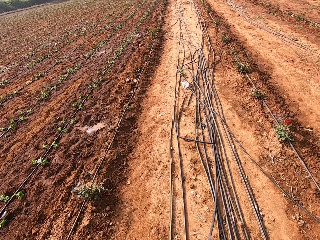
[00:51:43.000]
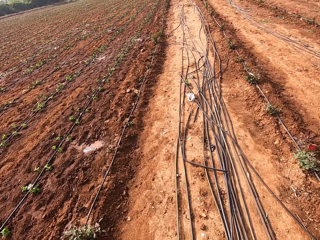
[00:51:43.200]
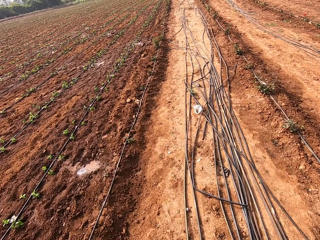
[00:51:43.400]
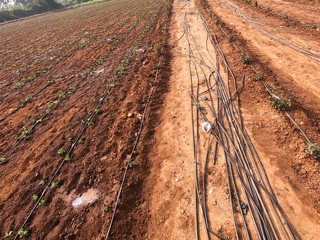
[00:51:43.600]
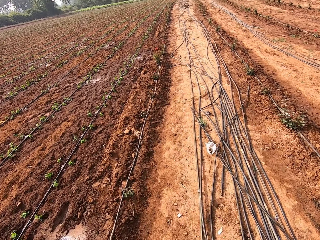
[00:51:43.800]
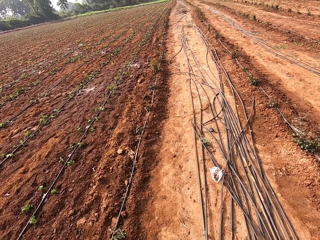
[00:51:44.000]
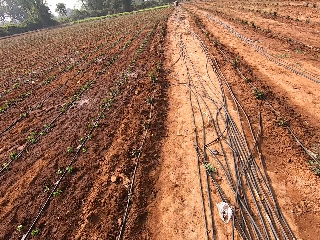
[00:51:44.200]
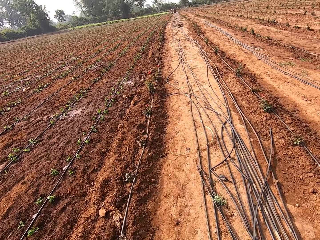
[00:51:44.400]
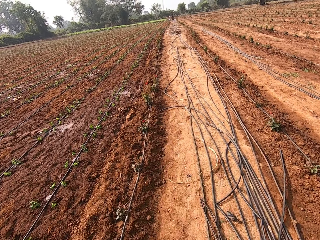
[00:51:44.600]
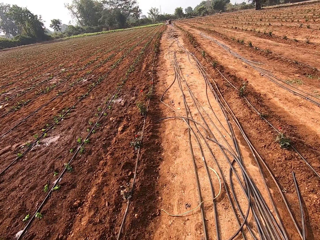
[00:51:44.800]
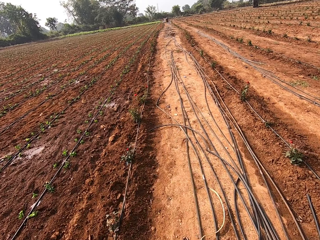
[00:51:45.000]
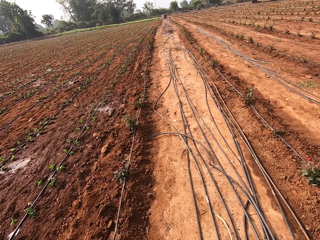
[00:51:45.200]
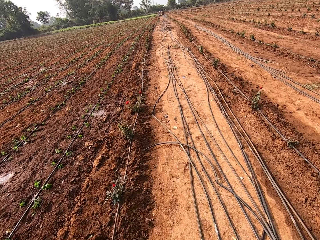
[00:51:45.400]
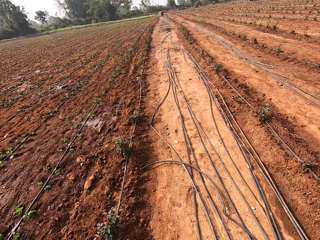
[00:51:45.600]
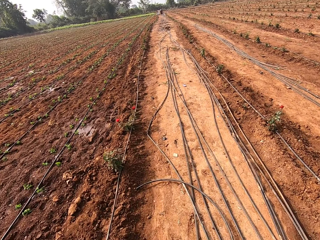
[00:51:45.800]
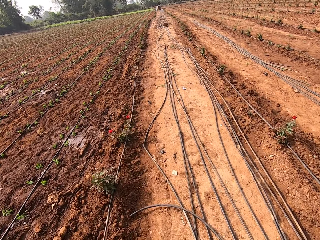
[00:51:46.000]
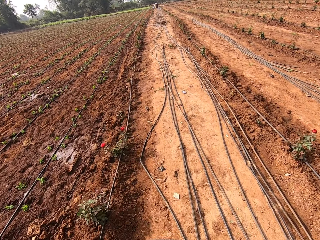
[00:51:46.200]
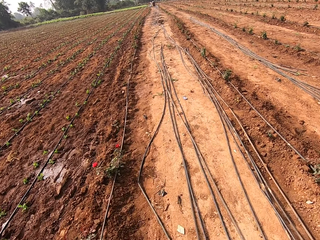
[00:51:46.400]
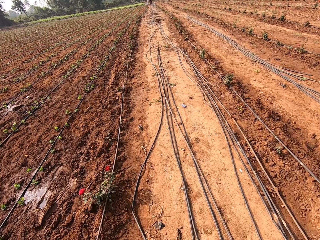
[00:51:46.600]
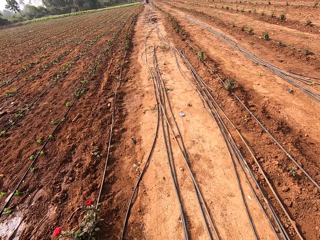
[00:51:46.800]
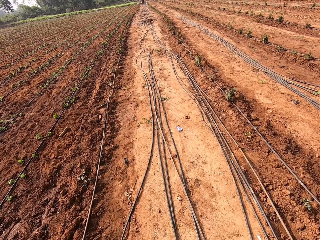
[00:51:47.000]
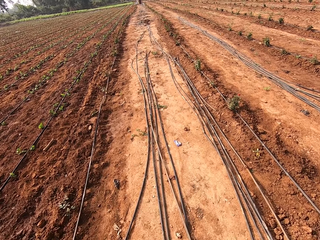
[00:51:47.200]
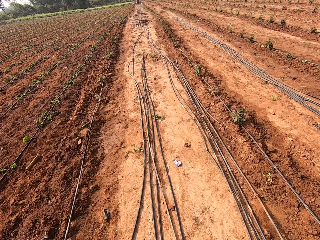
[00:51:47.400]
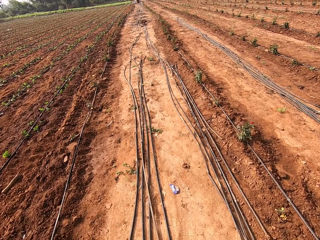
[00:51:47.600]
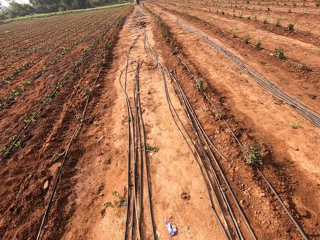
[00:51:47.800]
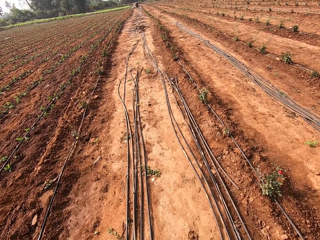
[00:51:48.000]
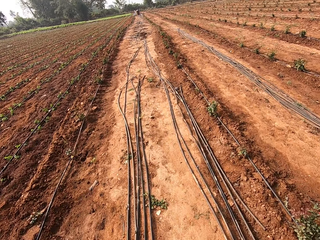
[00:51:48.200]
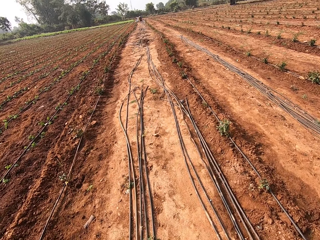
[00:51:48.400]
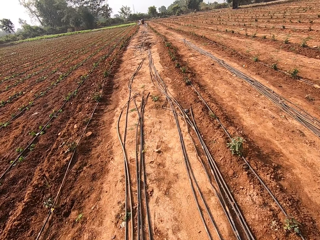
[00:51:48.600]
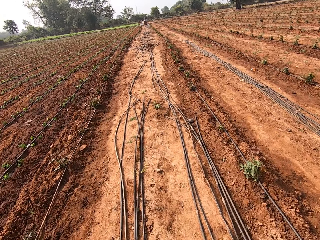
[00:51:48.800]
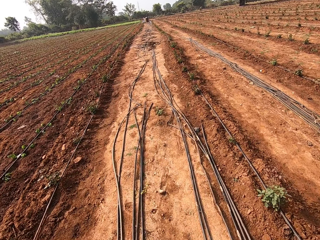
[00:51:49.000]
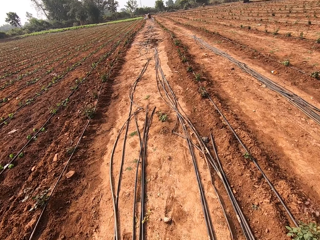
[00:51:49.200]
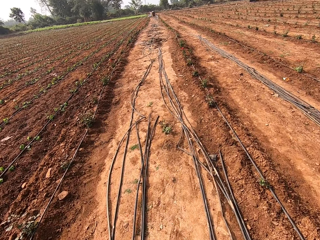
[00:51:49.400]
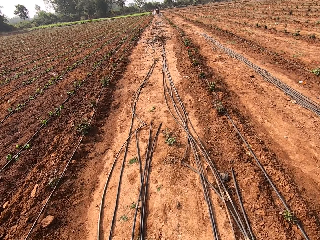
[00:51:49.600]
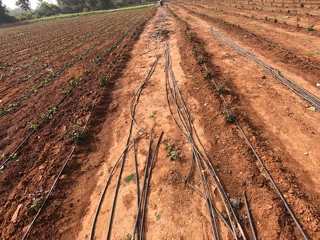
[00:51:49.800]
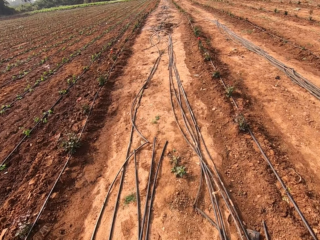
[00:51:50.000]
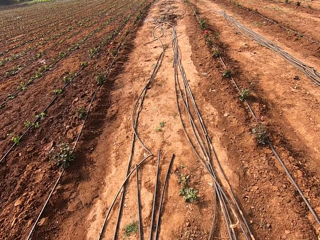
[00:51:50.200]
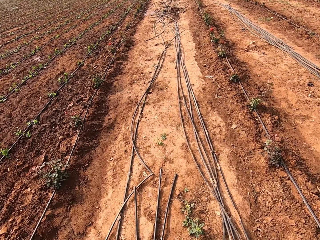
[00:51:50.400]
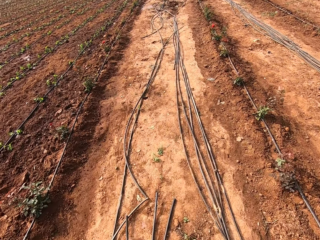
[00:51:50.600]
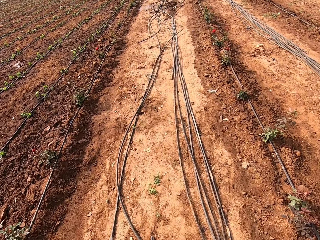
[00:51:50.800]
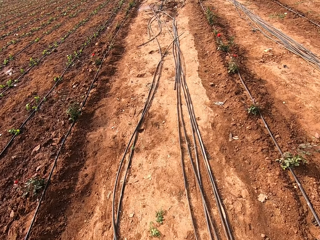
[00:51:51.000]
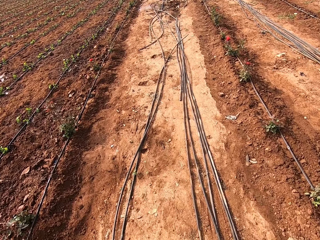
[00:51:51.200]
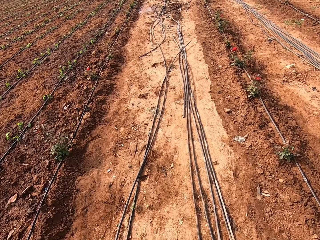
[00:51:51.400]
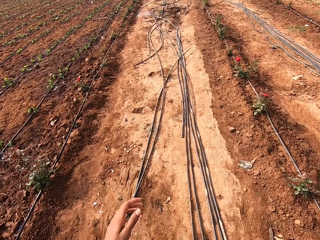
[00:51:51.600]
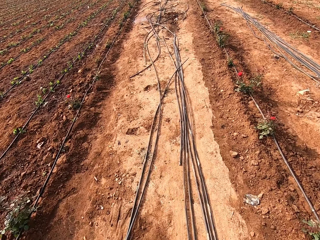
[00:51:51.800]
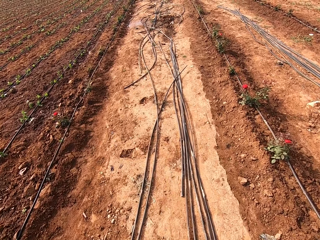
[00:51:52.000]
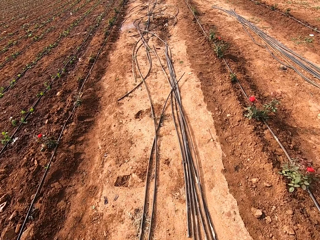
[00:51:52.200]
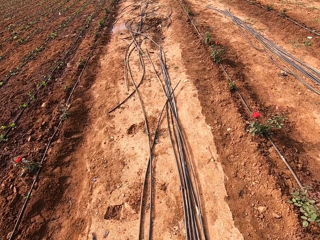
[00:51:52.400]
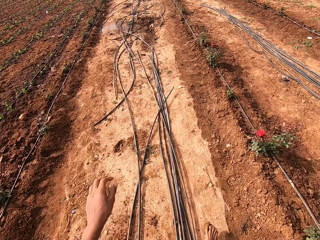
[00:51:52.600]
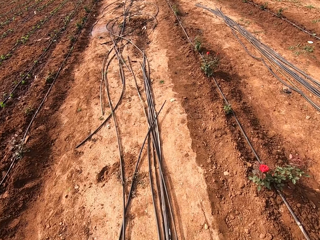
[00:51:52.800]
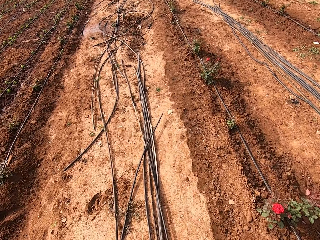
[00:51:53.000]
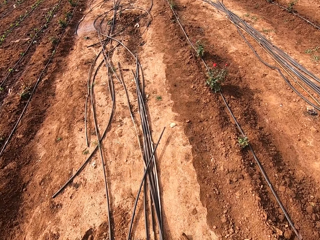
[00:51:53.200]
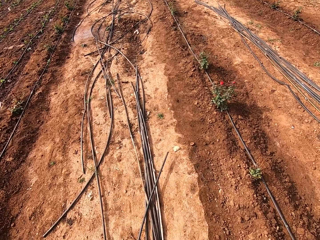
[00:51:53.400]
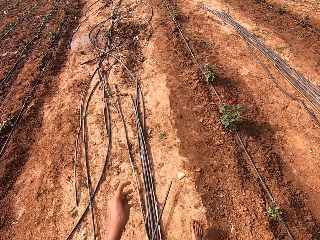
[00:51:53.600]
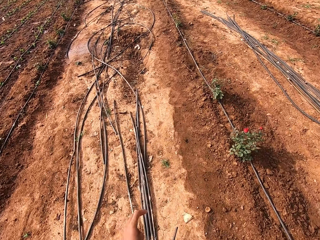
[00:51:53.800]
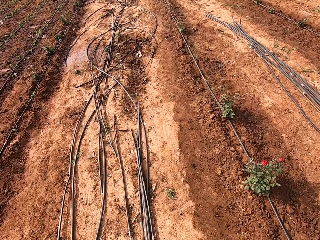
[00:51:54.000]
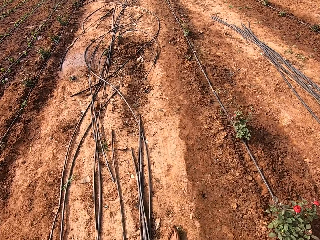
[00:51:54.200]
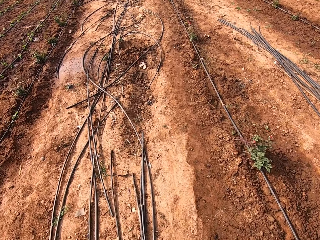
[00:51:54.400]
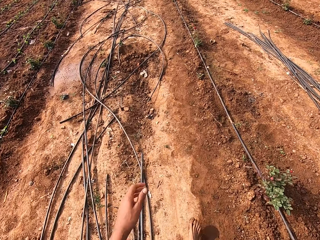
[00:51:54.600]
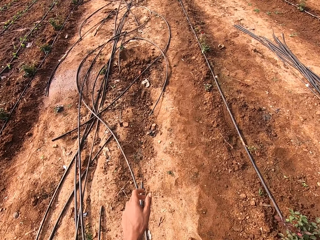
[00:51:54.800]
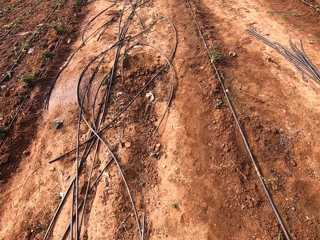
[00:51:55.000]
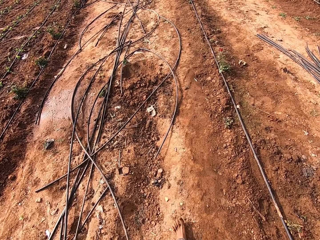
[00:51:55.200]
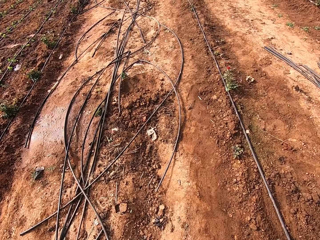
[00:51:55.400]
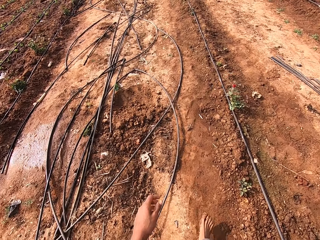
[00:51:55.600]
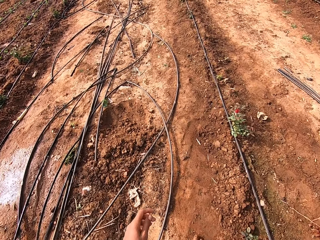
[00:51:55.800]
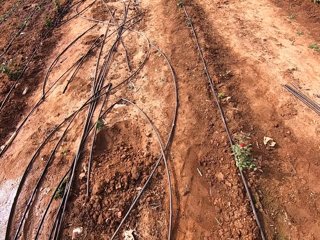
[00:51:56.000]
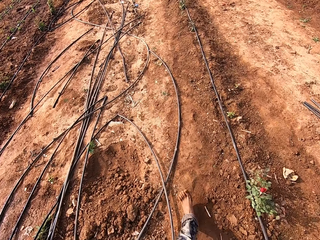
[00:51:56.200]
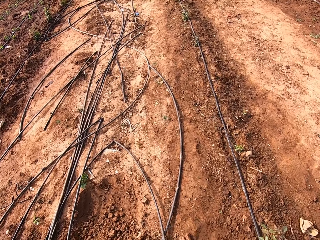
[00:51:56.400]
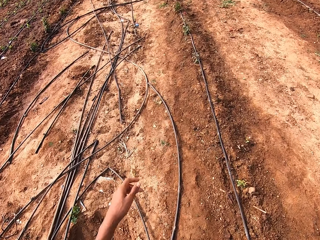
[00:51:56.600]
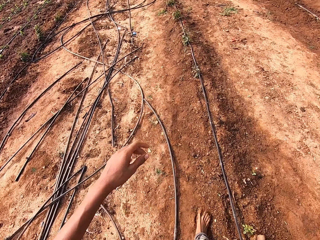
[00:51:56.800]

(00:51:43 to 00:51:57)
The camera wearer looks at the ground. They look ahead. They look around. They look ahead. They look at the ground. They swing the left hand. They look at the ground. They swing the left hand.

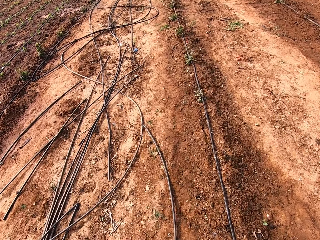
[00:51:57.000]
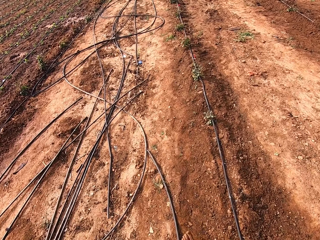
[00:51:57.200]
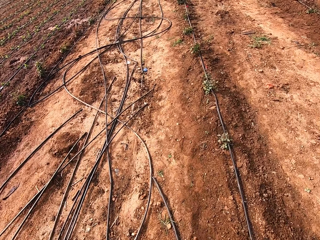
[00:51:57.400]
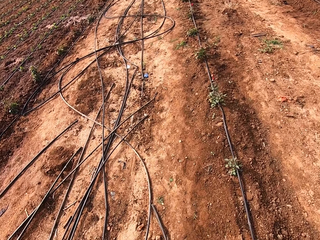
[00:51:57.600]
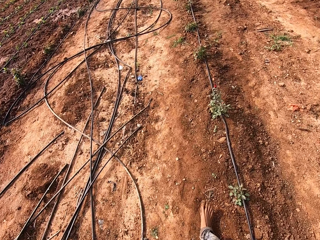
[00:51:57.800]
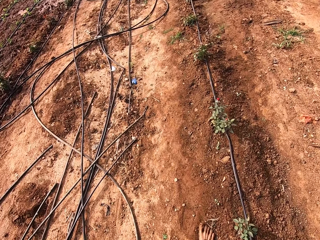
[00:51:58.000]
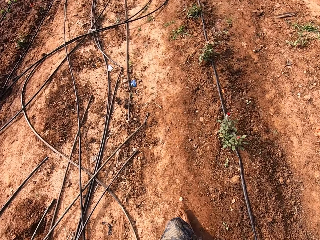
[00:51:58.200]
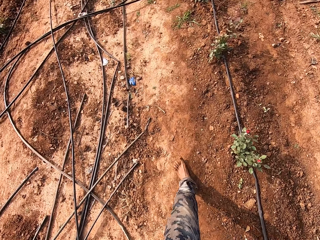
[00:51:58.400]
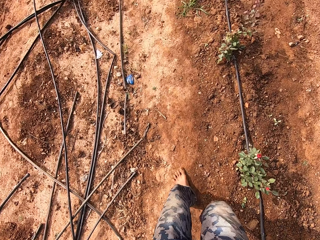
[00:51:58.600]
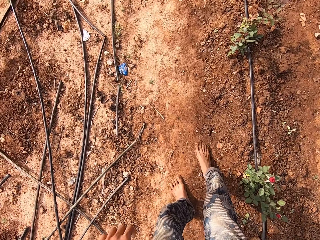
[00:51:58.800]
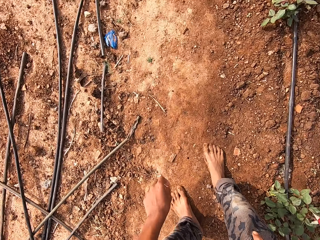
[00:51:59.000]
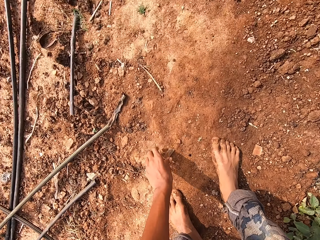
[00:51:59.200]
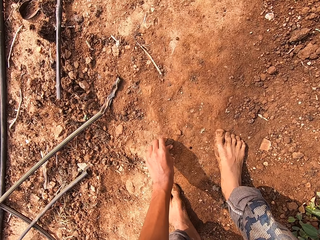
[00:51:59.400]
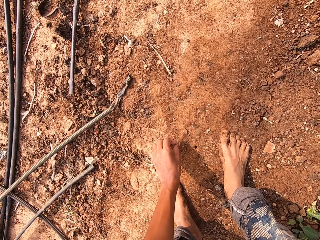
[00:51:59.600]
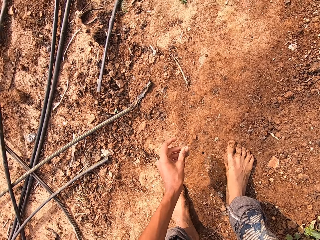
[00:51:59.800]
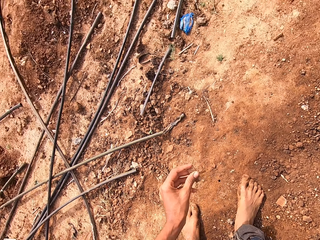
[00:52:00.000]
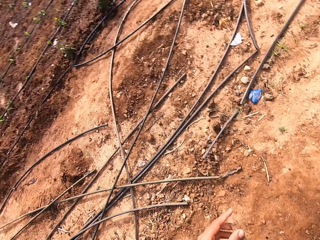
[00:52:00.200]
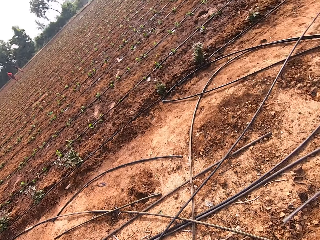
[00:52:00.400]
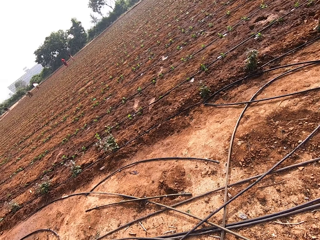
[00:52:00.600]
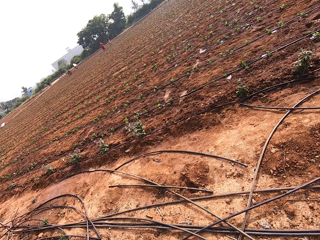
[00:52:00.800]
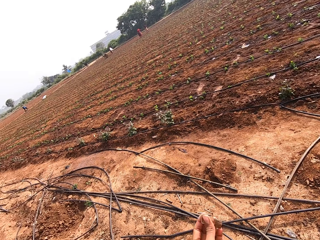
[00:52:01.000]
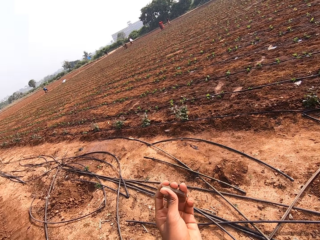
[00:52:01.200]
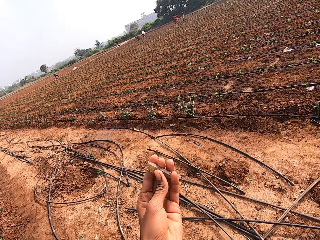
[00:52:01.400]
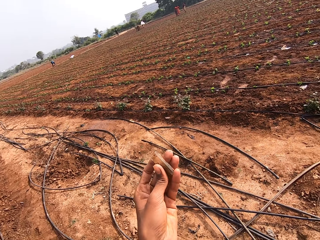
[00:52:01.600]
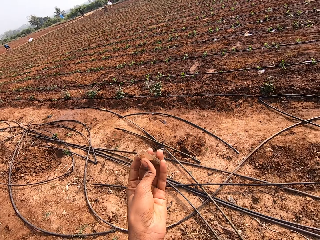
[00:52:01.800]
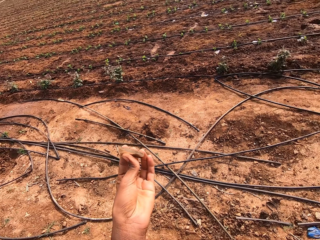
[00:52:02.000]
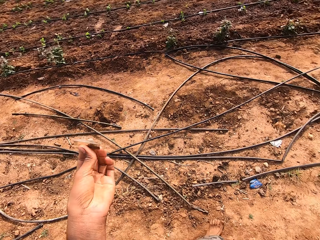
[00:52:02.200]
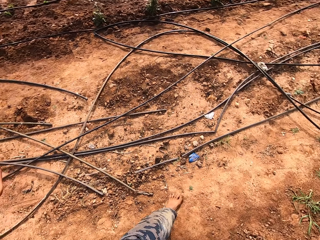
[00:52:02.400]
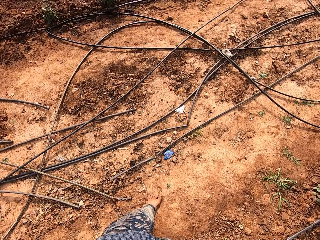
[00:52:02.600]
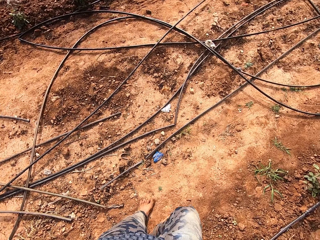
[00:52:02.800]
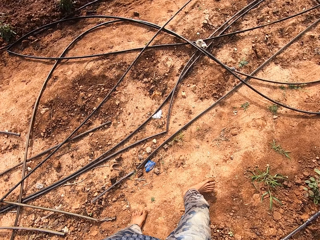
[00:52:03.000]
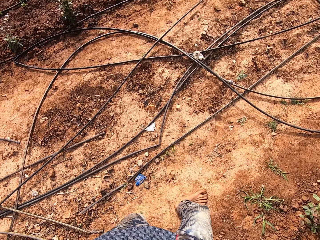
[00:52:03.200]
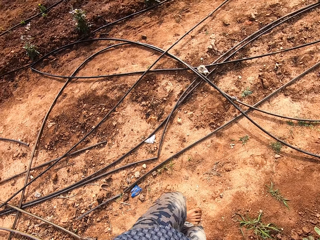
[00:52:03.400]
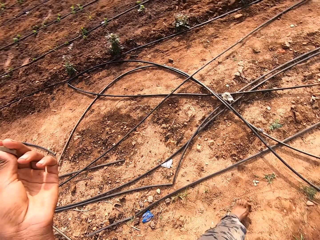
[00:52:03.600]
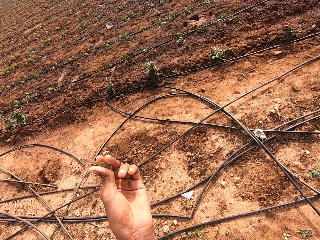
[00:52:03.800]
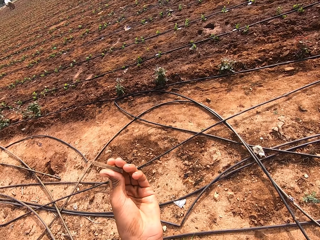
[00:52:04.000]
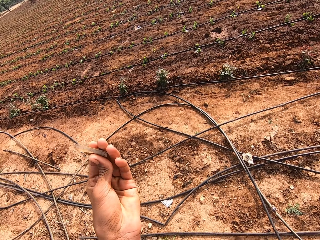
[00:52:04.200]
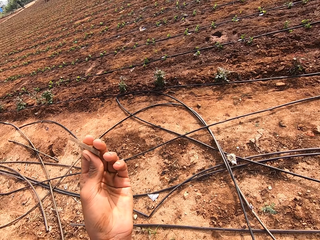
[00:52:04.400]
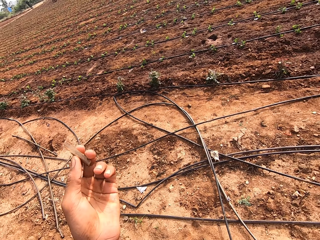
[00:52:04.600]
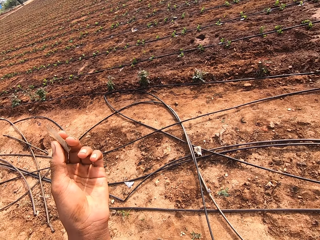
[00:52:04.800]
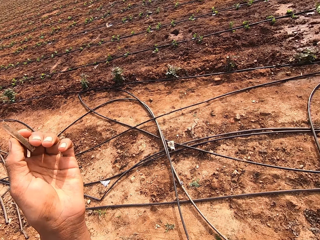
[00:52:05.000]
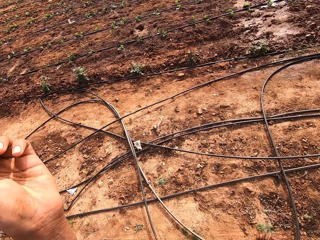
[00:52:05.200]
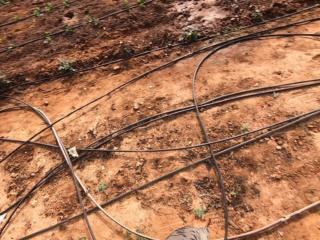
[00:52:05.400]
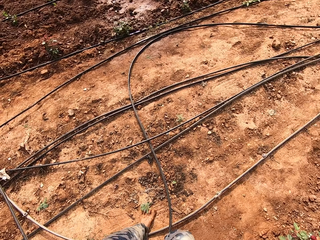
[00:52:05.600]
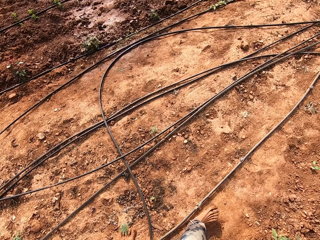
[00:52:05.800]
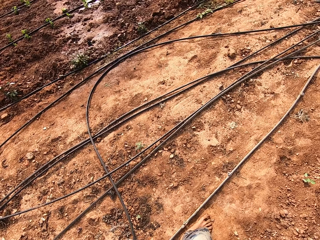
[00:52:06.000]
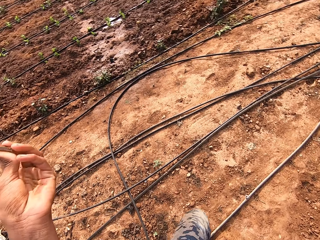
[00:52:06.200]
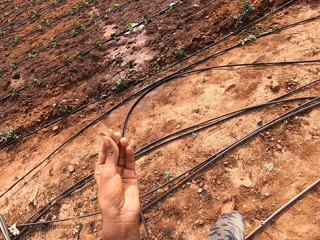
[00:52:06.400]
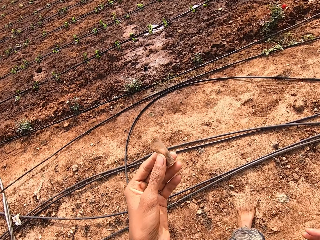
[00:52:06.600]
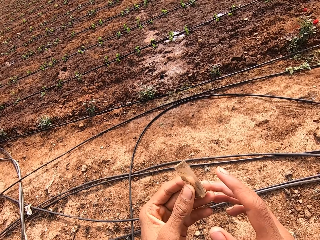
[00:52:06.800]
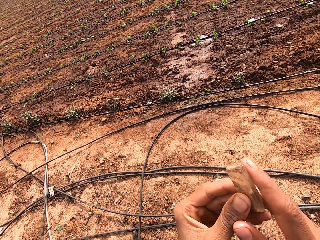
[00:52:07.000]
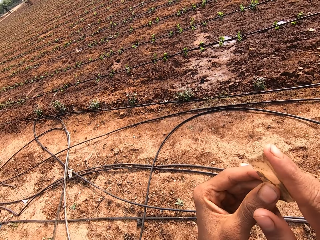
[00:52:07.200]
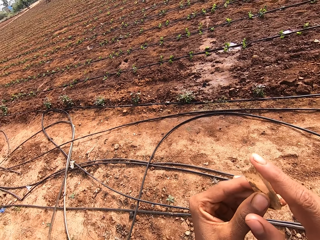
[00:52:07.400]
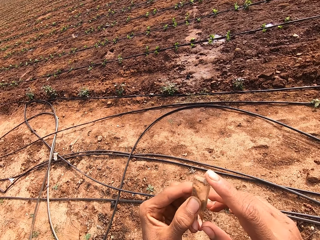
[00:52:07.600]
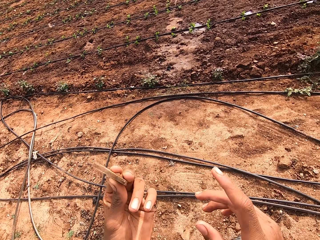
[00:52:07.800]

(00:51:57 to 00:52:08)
The camera wearer steps ahead. He looks at the ground. He picks up a piece of glass or plastic from the ground with his left hand. He converses with the man. He lifts the plastic with the left hand. He looks at the plastic on the left hand. He steps ahead.
